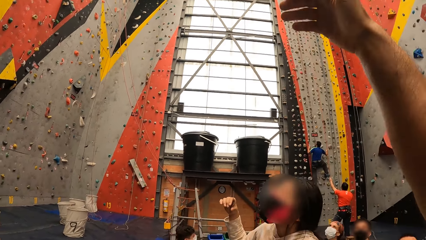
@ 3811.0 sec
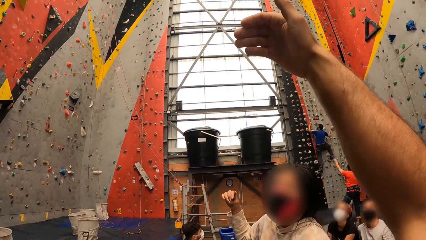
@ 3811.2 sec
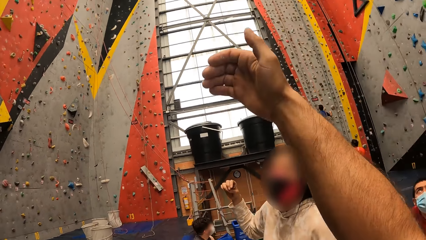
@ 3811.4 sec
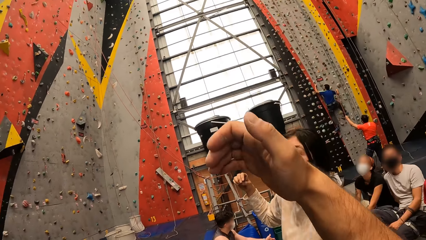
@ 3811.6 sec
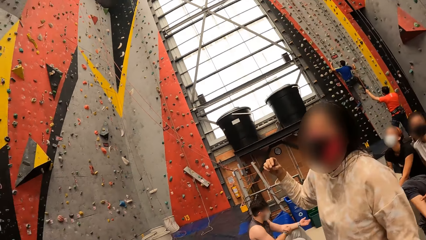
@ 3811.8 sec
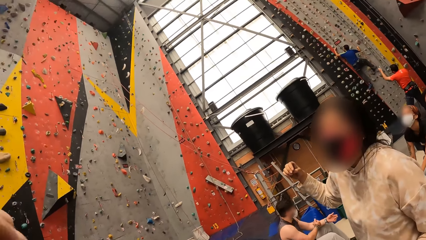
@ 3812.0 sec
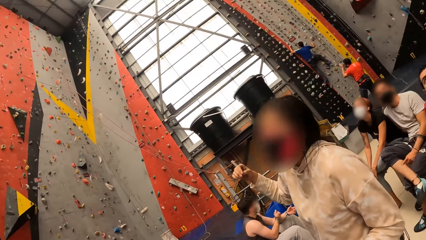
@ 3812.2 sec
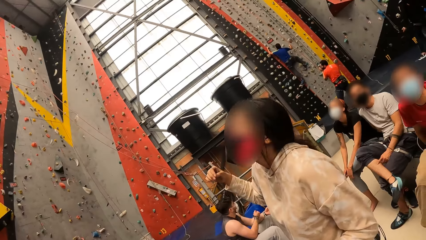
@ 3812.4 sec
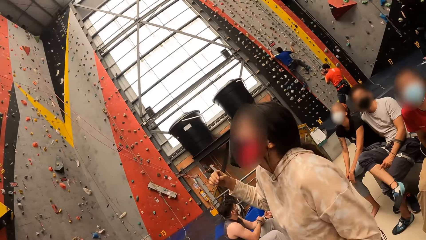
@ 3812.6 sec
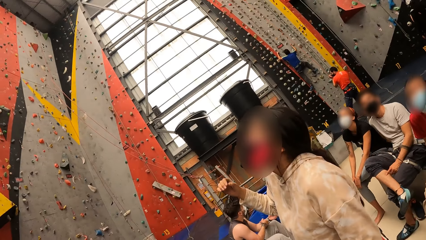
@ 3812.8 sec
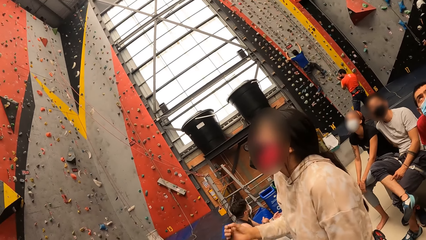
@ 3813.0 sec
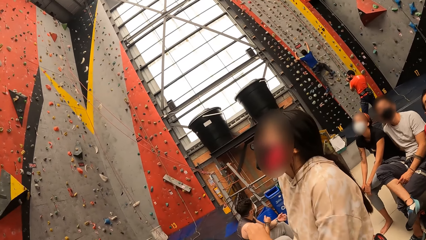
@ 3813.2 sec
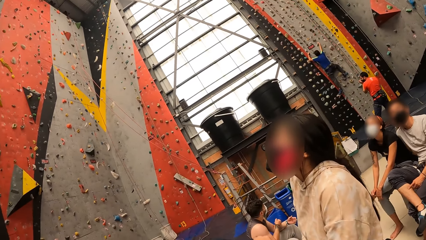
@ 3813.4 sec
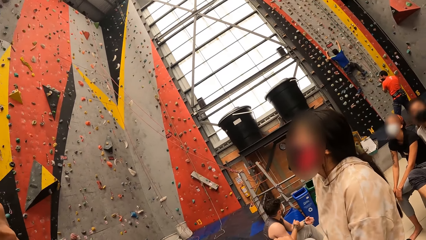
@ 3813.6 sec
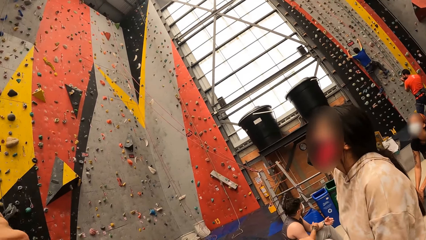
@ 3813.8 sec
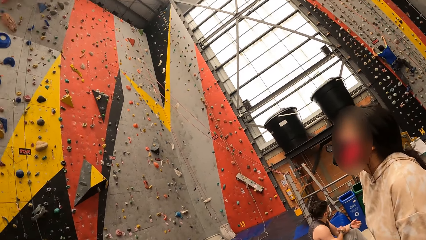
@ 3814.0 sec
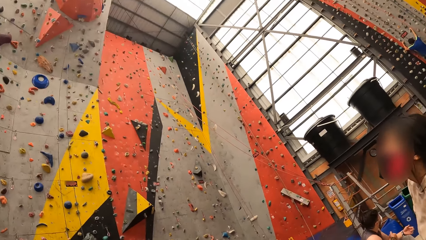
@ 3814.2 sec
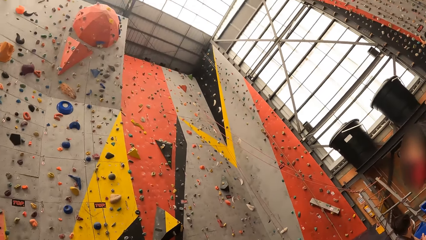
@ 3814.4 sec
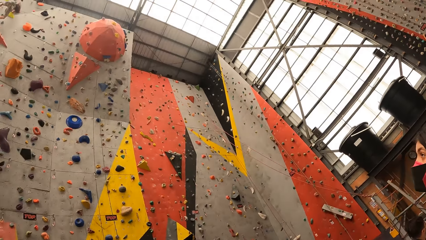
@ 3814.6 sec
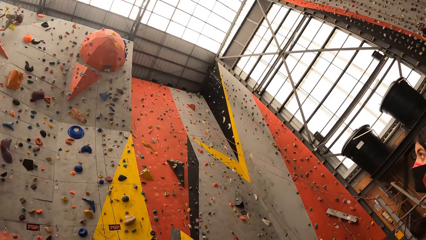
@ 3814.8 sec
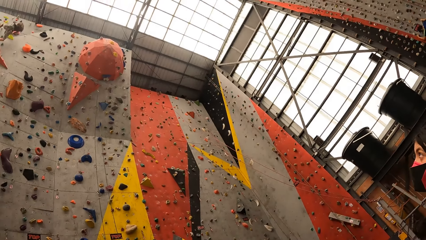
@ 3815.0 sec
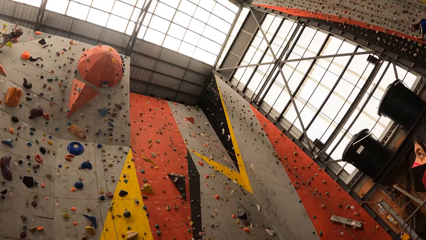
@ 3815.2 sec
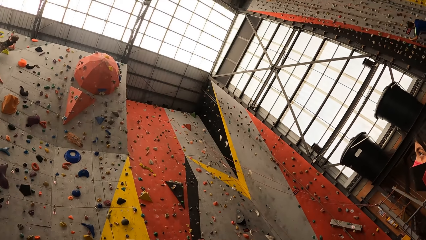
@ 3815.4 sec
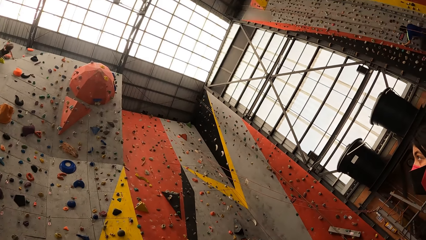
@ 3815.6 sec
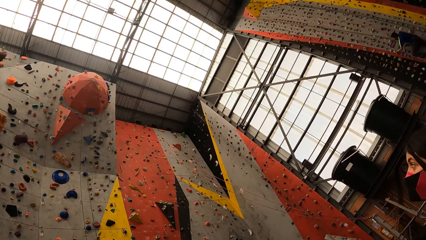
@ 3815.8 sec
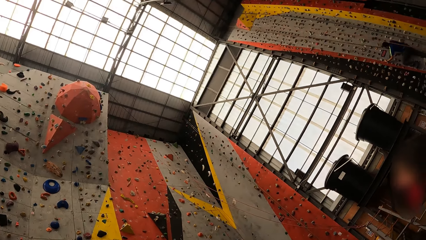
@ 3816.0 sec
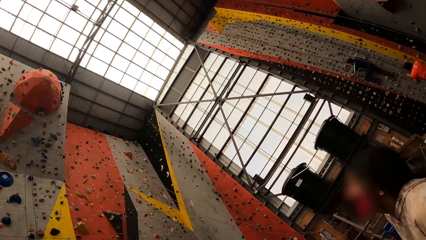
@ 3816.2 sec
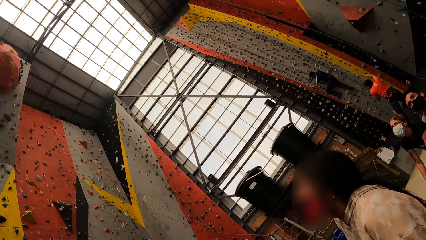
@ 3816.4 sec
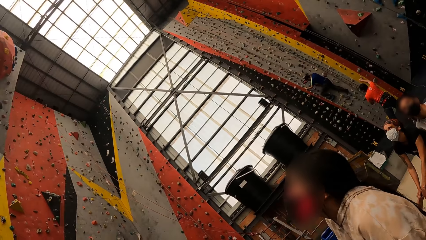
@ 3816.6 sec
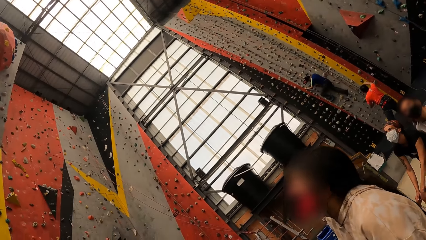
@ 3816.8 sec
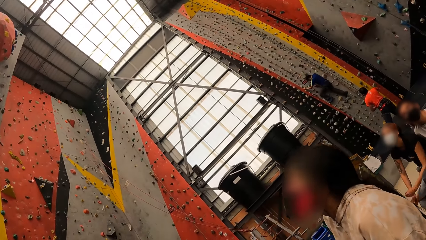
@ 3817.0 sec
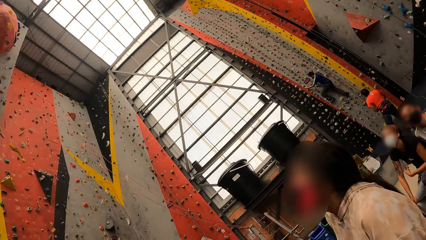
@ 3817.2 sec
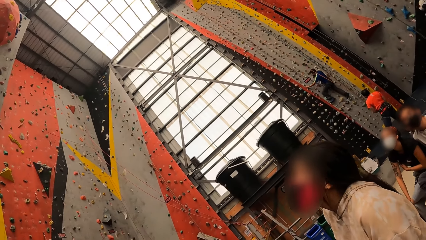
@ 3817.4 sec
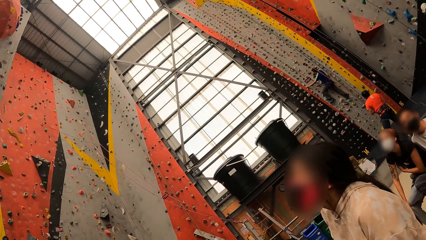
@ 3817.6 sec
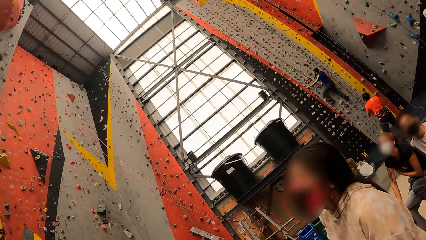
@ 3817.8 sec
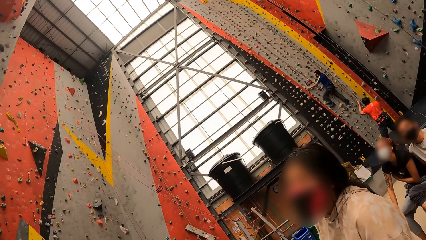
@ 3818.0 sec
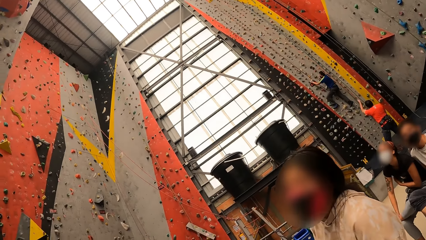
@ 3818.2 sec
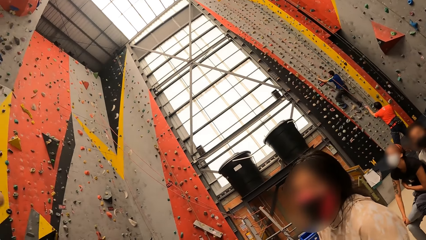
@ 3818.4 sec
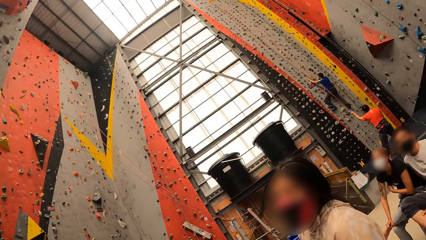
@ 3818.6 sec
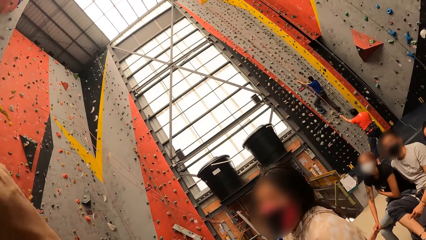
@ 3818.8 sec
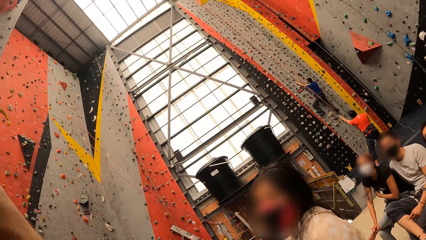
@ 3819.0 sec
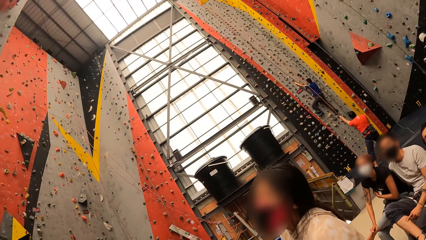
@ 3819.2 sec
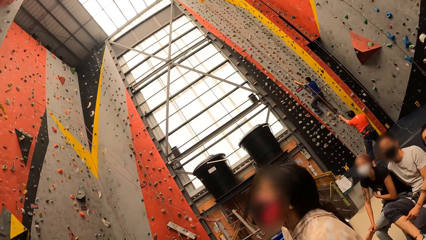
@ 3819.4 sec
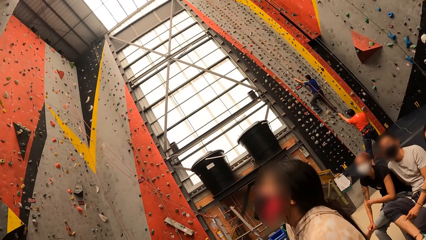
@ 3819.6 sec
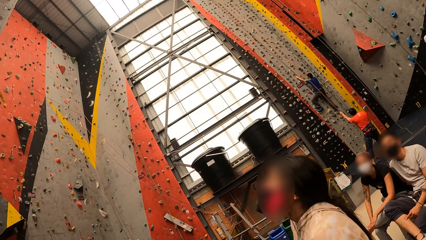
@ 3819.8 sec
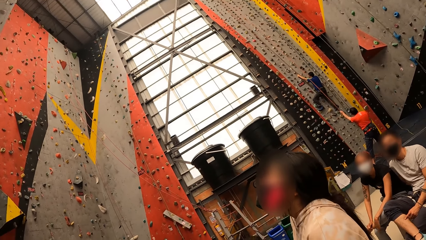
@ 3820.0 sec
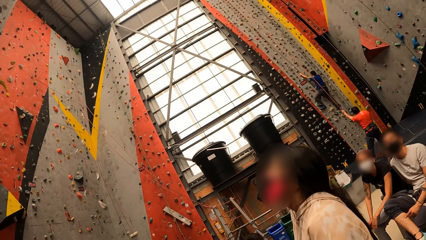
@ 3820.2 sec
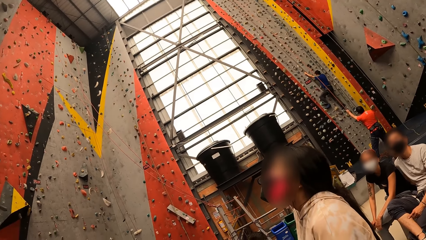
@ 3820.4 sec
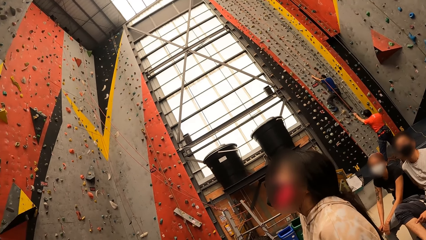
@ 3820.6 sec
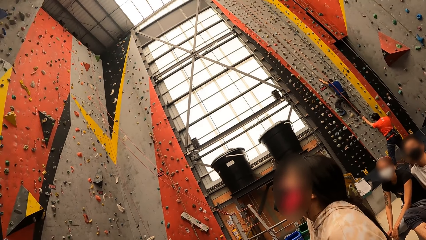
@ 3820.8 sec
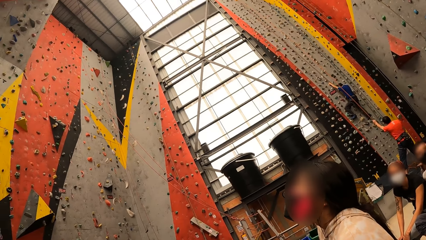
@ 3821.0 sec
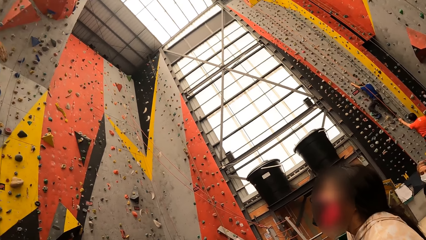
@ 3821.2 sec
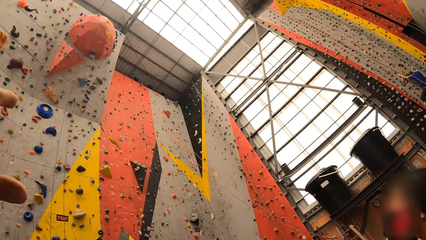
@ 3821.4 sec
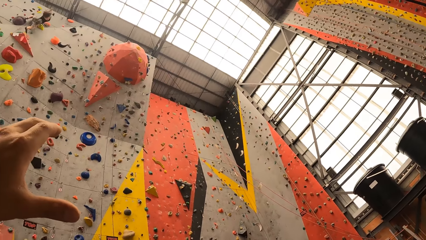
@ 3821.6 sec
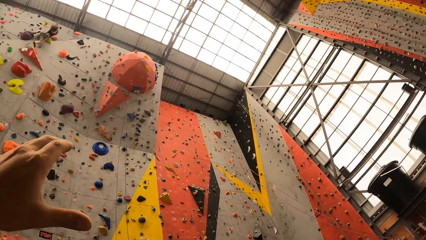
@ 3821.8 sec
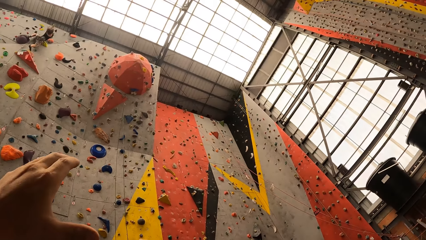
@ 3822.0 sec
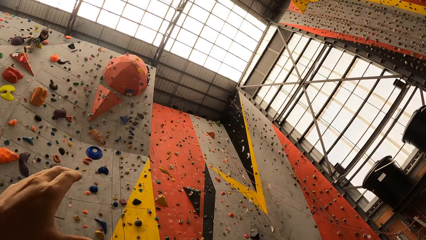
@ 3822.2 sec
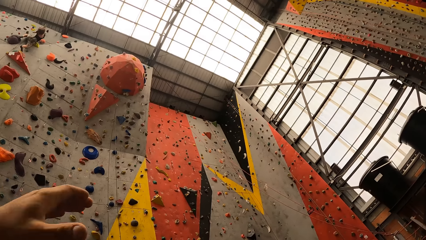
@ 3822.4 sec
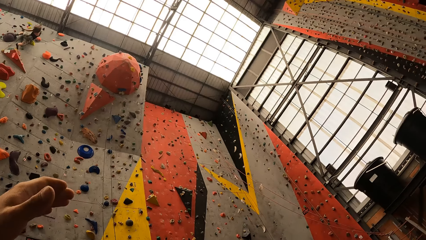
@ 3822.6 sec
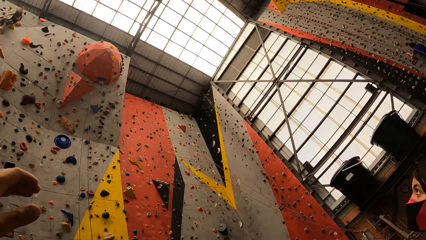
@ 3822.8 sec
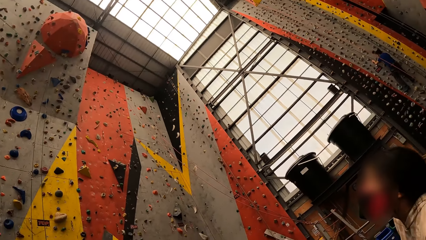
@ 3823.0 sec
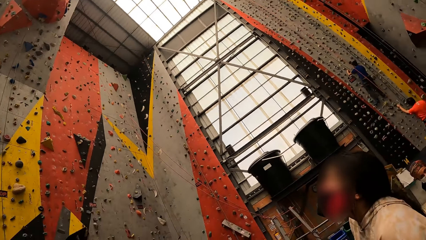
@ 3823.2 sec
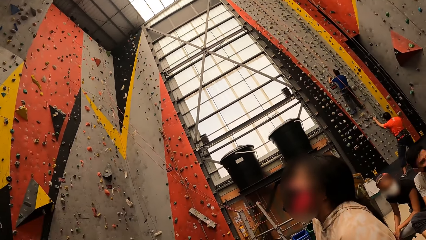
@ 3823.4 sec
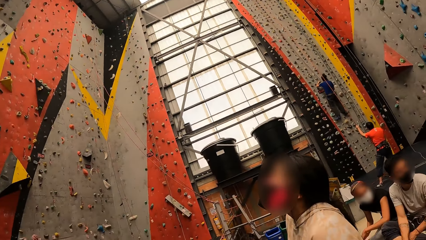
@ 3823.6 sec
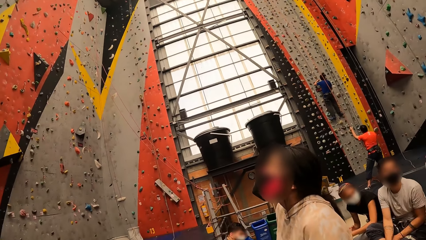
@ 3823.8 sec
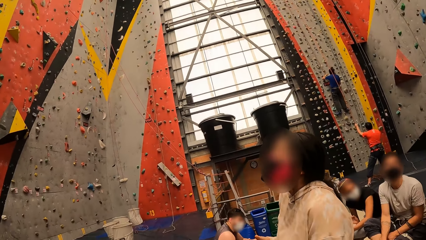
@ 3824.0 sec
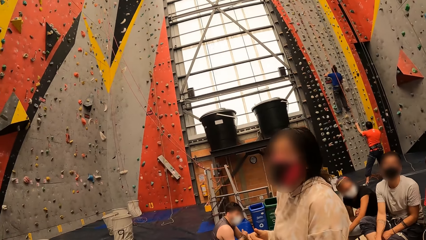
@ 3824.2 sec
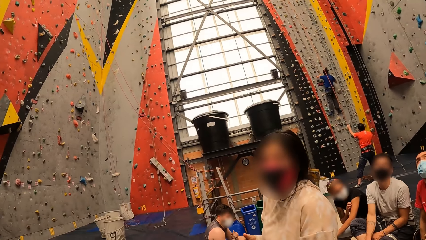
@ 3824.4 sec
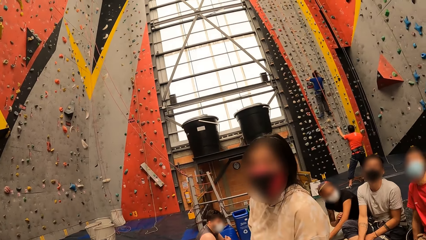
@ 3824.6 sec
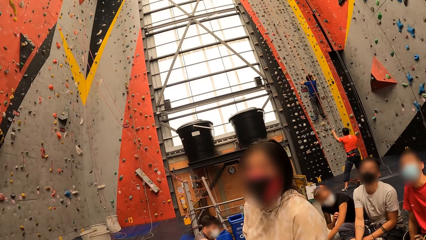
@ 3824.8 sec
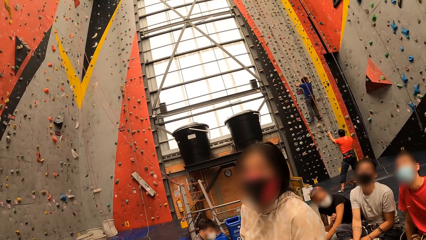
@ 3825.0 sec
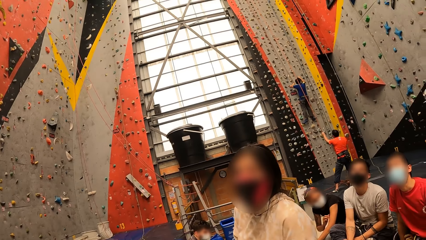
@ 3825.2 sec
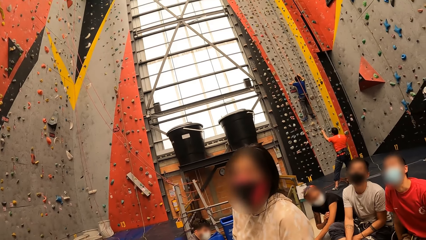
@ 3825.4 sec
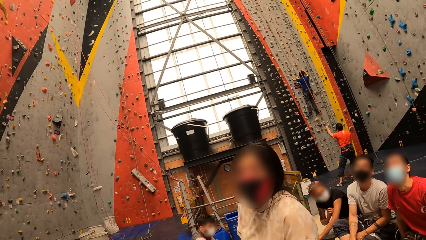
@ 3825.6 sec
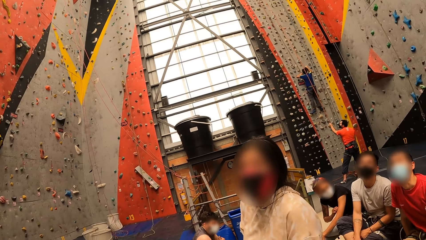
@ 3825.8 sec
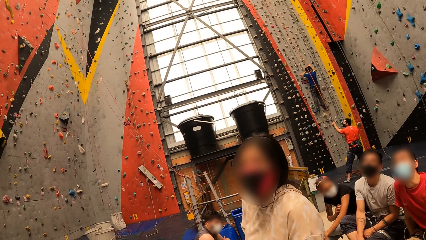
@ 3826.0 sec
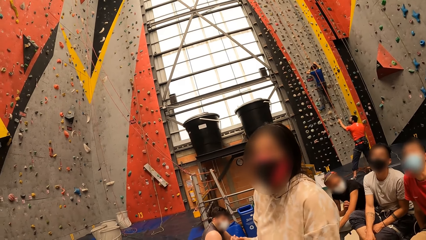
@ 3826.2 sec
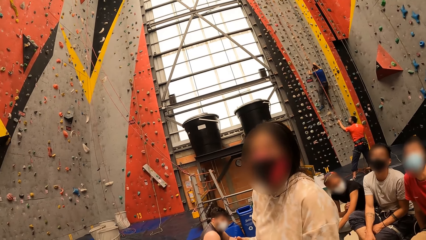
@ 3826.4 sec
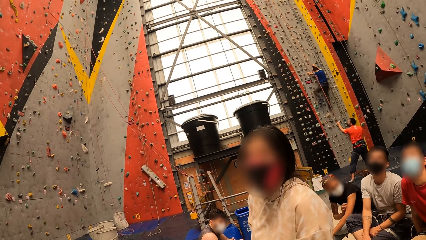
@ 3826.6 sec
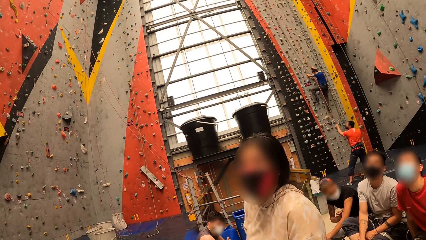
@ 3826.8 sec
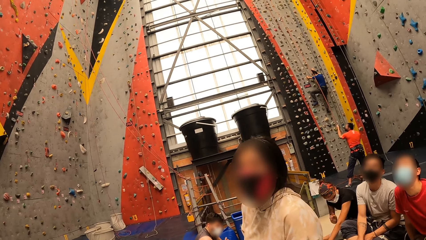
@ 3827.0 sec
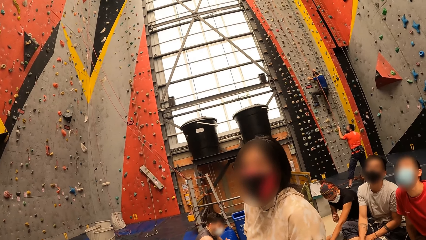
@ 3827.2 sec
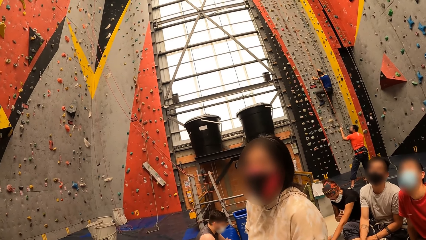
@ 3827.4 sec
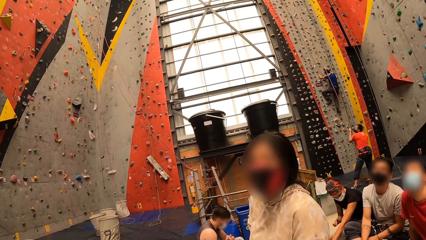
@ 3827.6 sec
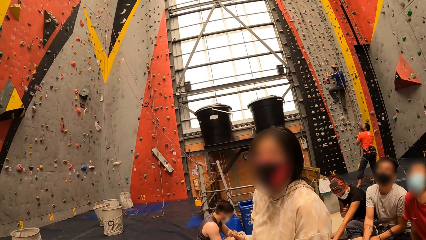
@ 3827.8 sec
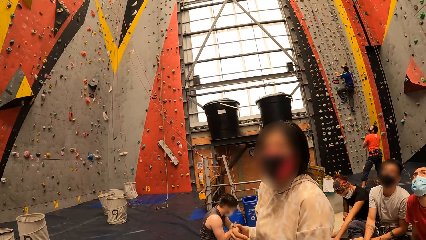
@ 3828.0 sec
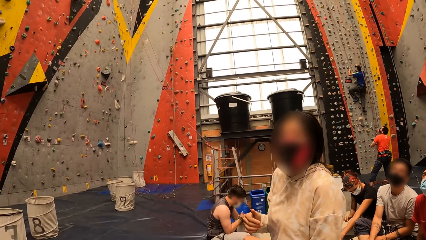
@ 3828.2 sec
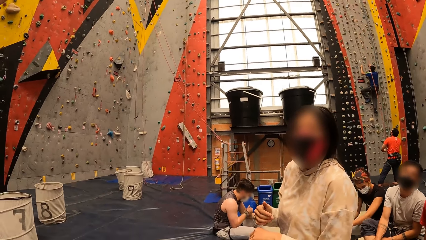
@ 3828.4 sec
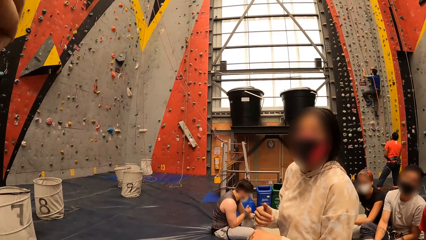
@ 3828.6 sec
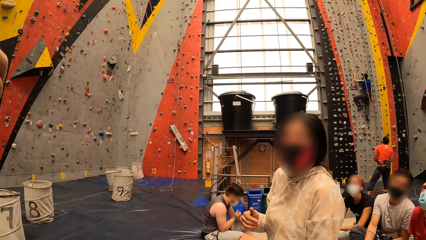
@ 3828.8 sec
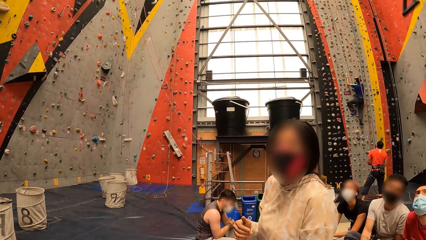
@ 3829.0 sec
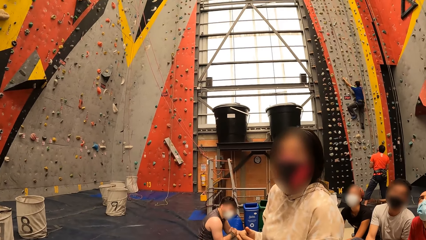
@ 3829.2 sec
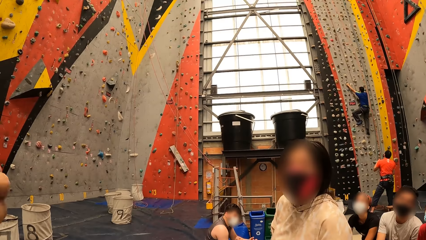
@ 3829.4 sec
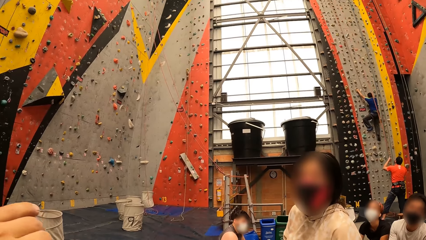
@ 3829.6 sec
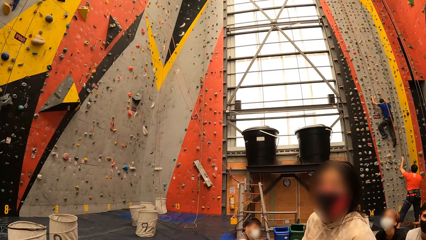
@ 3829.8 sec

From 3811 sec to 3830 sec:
The camera wearer points at the climbing wall game. They watch the climbing wall game. They point at the climbing wall game. They interact with a person.
